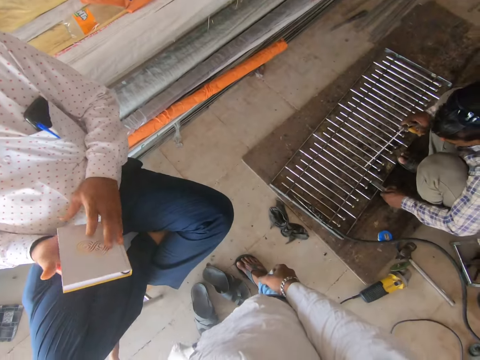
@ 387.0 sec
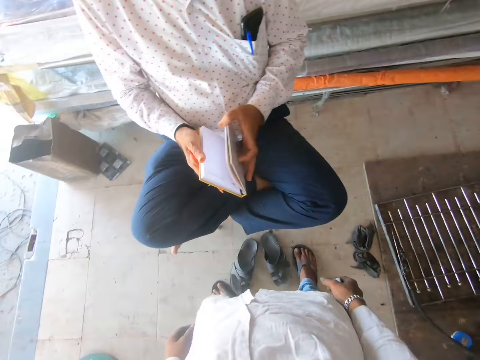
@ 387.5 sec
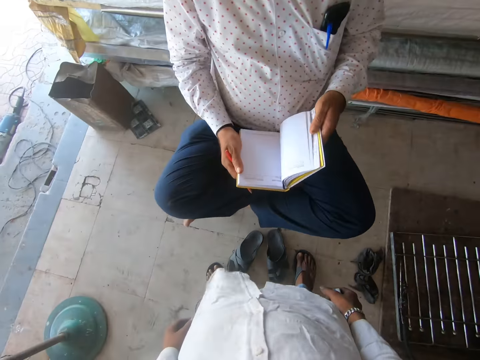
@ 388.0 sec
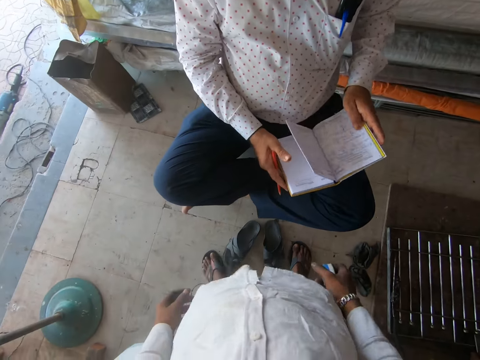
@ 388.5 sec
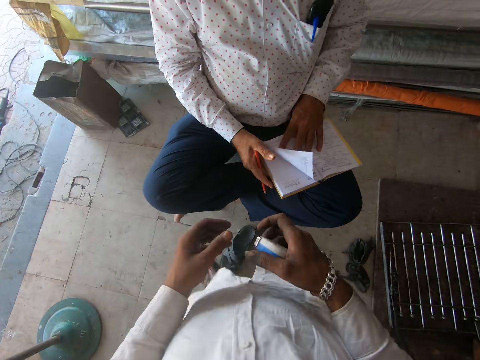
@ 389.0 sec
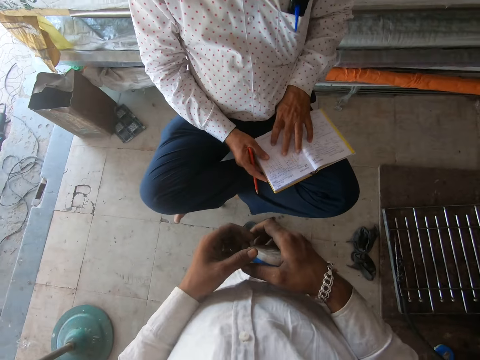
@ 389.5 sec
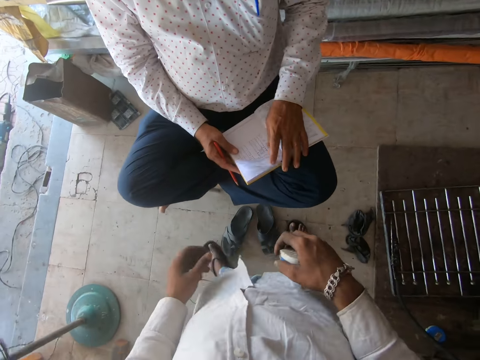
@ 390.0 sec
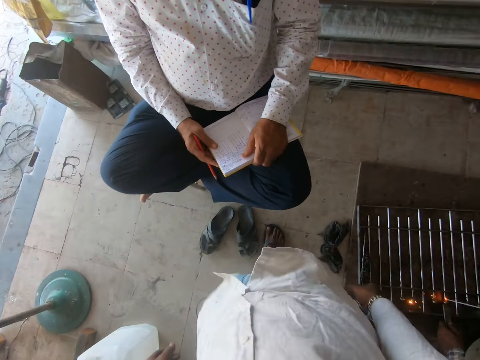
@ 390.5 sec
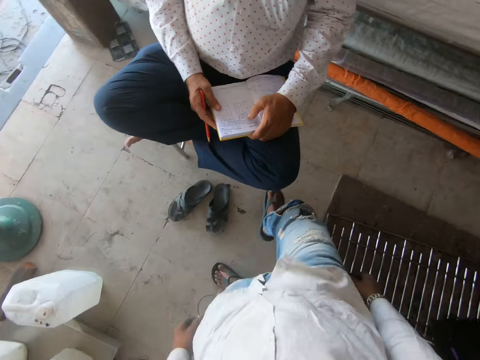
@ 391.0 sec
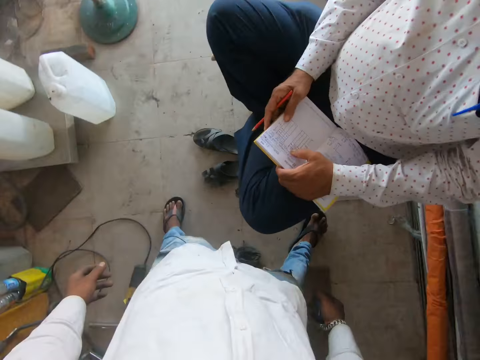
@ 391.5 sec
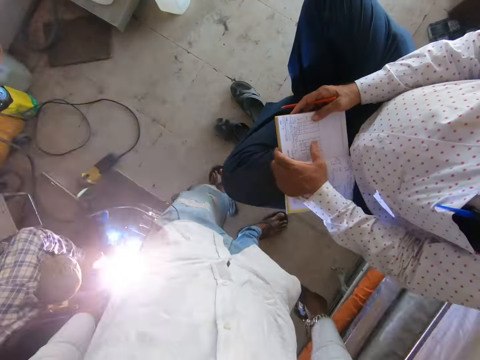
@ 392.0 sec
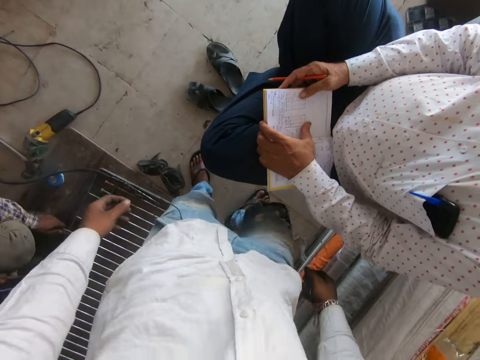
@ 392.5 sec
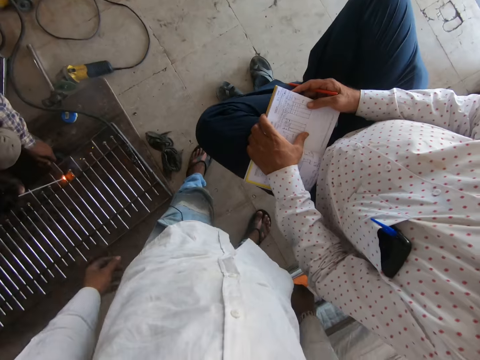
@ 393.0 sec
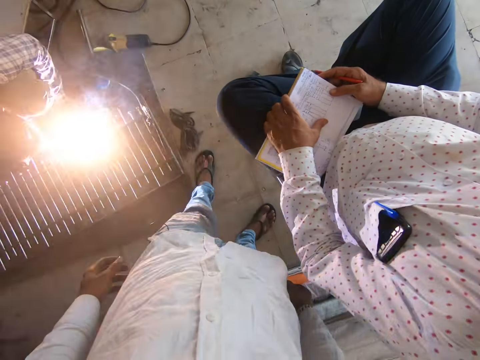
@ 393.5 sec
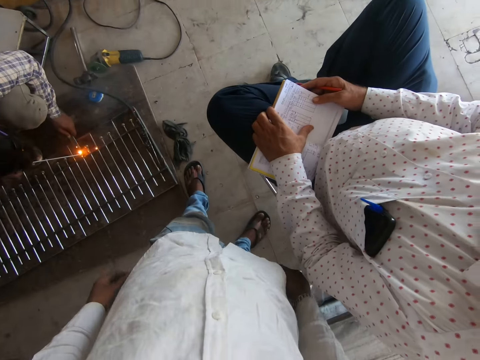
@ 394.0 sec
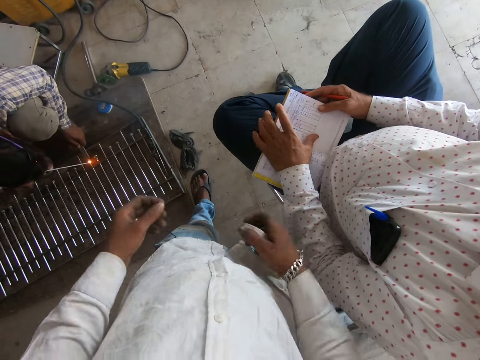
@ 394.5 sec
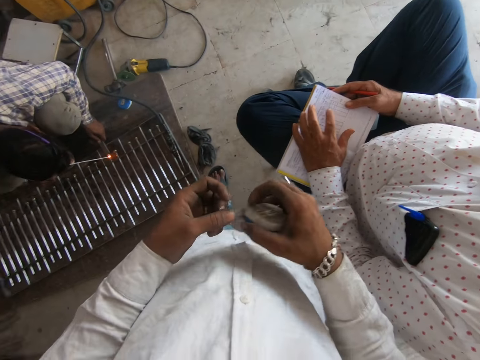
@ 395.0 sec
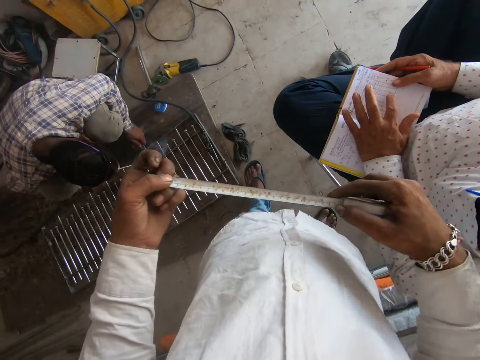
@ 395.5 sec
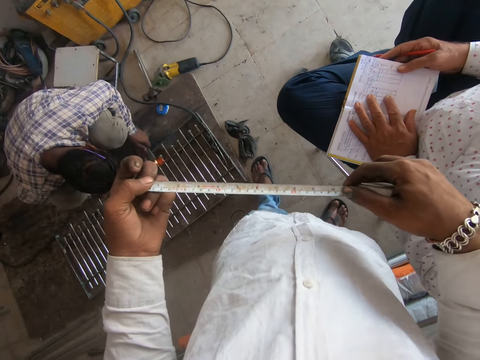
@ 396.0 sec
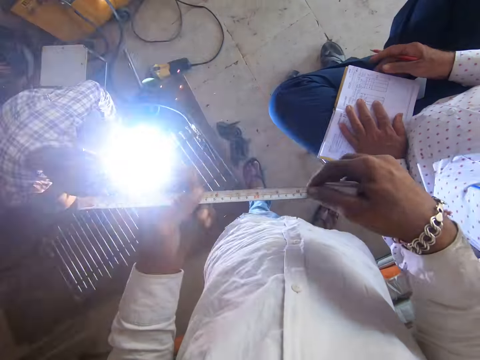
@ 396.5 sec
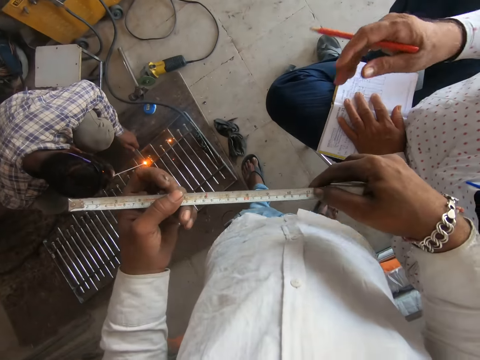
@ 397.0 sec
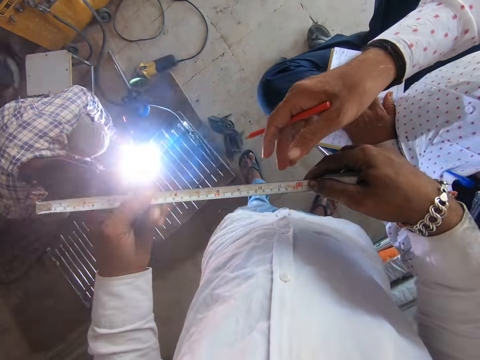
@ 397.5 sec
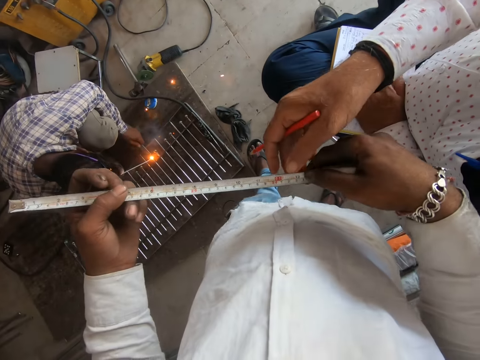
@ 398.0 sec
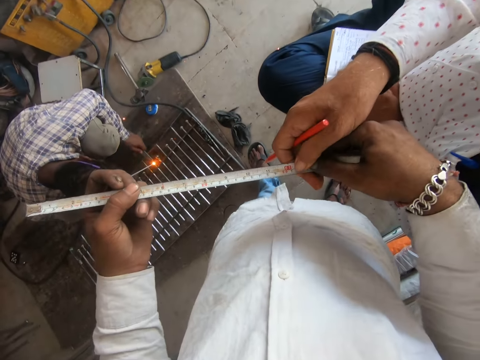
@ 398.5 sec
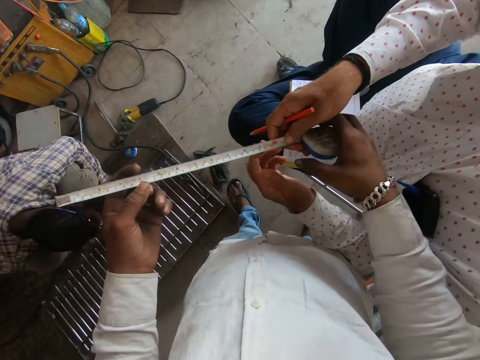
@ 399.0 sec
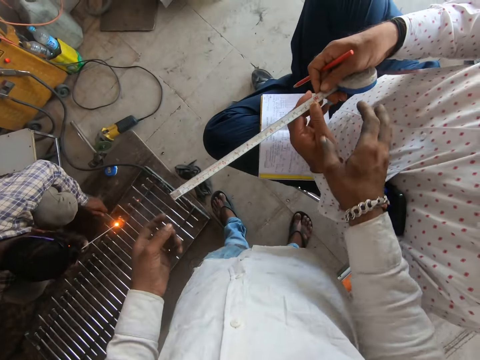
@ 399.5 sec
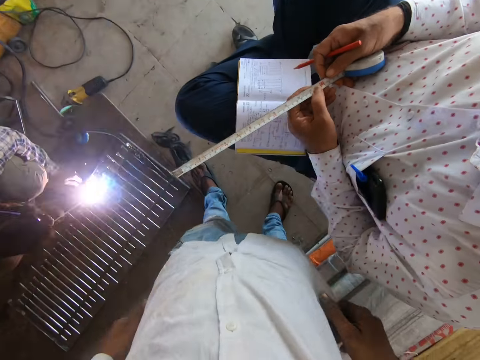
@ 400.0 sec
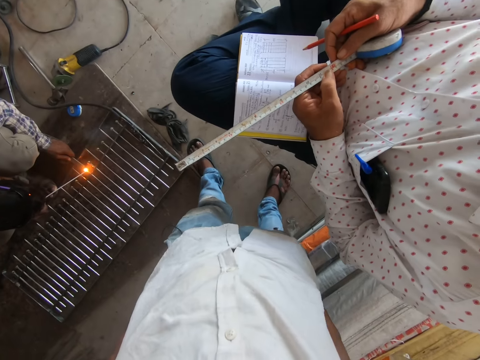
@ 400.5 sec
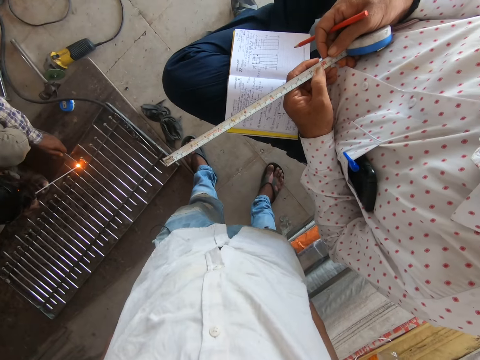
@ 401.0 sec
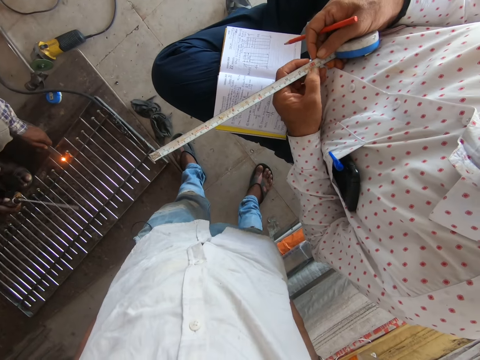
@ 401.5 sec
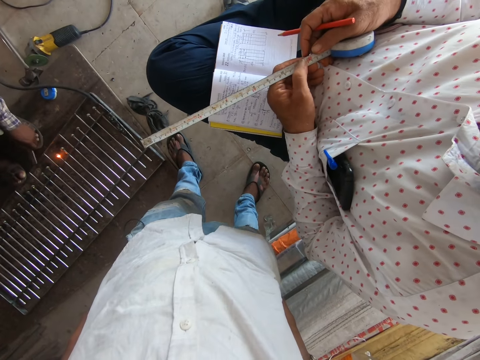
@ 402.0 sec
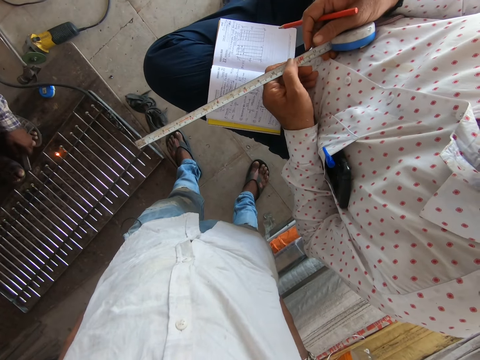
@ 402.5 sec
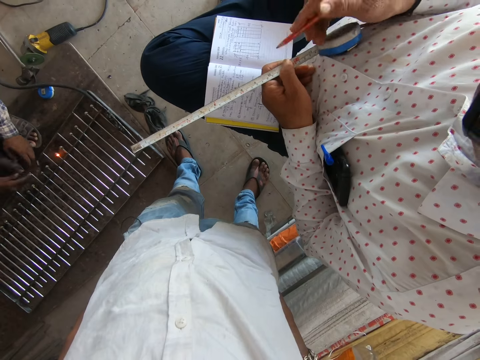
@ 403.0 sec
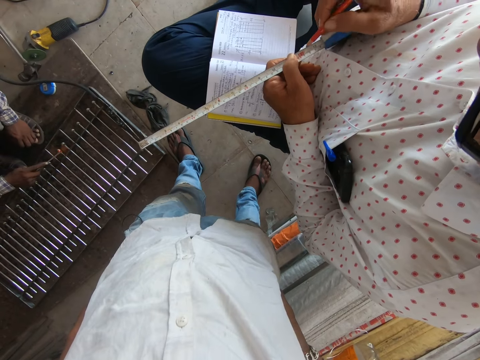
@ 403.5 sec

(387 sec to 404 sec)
A man opens the book. The camera wearer stands in front of the man. The man flips pages in the book. The camera wearer touches the tape measure in hand. They move around the workshop. Another man welds metals on the floor. The first man holds the book in hand. The camera wearer stands beside the first man. They pull the tape measure in hand. The first man touches the tape measure. The camera wearer gives the first man the tape measure. The first man takes the tape measure from the camera wearer. He holds the tape measure in hand.

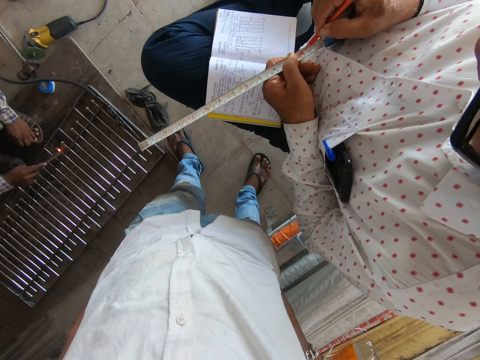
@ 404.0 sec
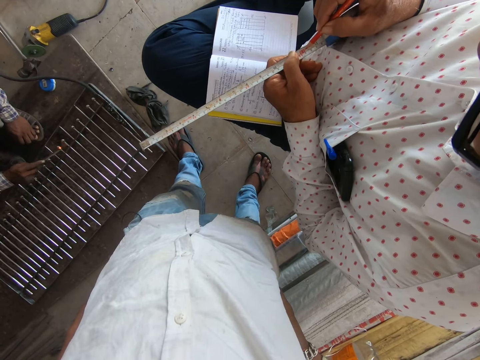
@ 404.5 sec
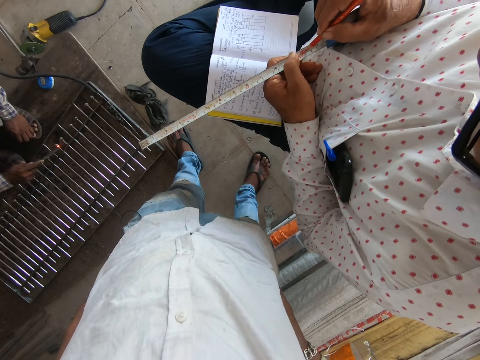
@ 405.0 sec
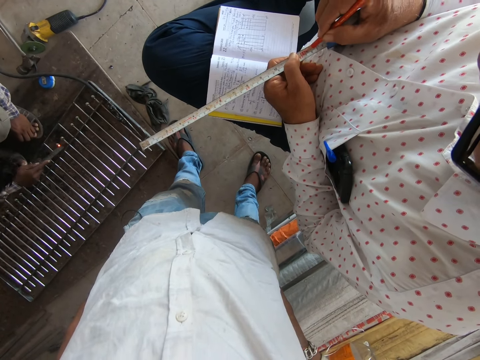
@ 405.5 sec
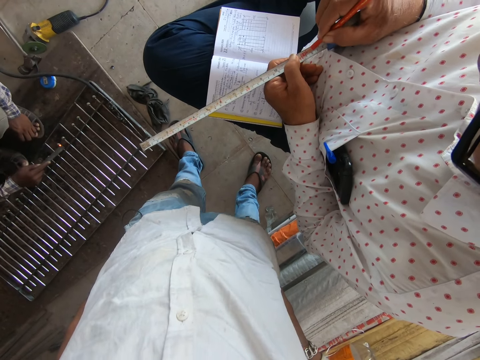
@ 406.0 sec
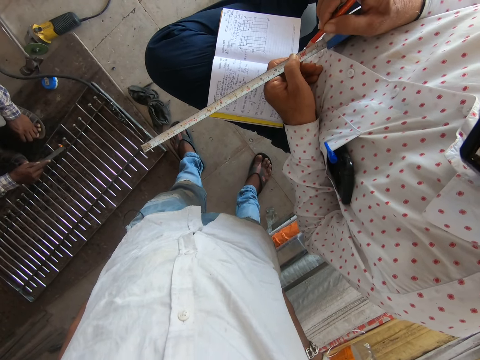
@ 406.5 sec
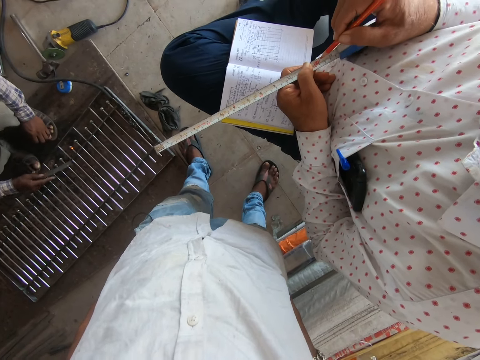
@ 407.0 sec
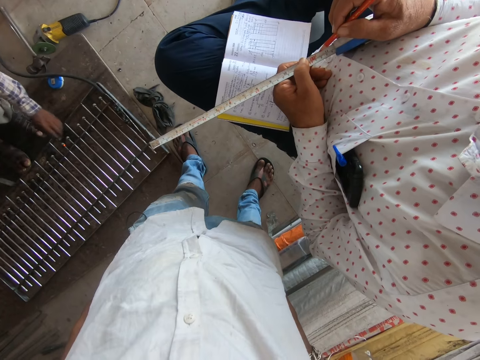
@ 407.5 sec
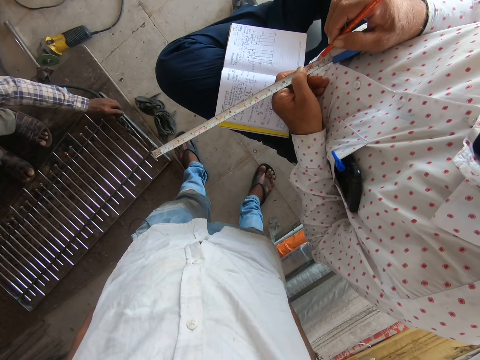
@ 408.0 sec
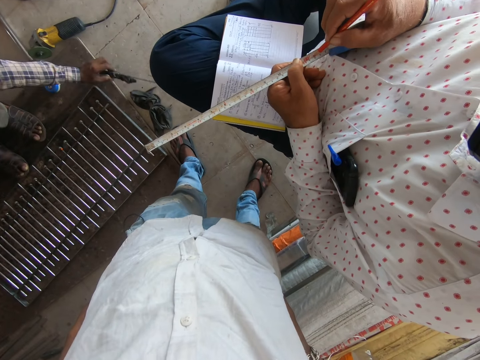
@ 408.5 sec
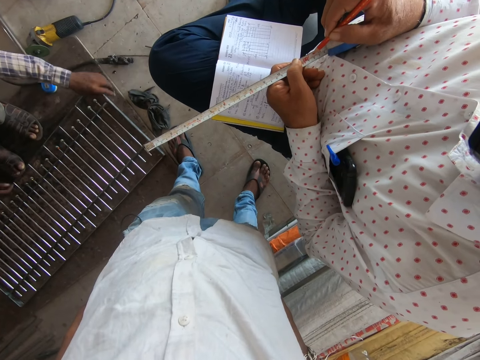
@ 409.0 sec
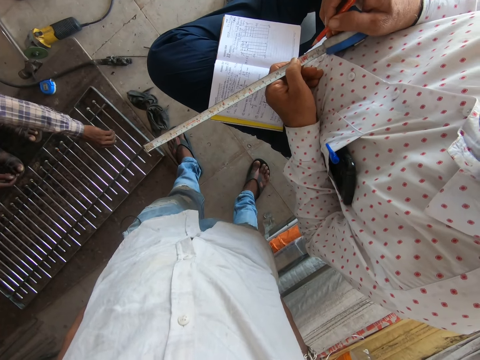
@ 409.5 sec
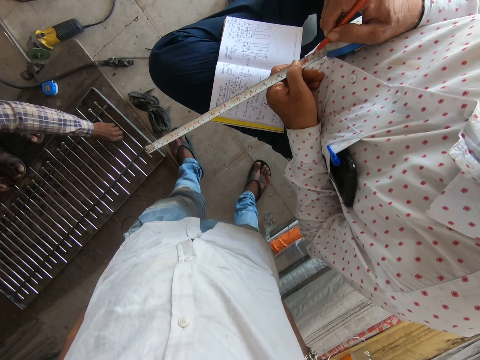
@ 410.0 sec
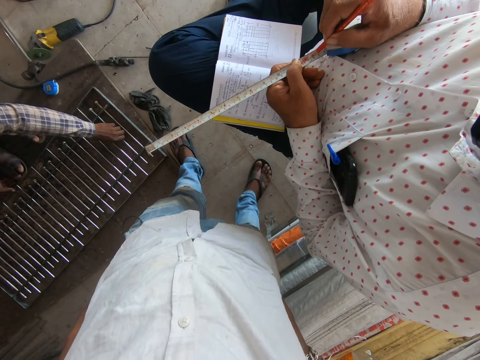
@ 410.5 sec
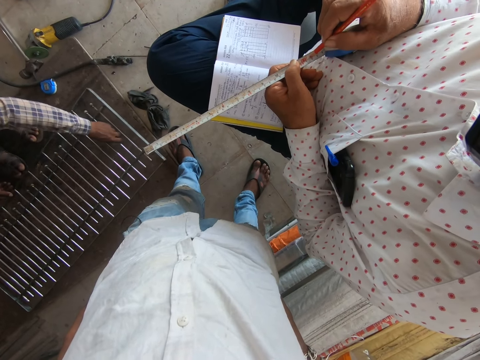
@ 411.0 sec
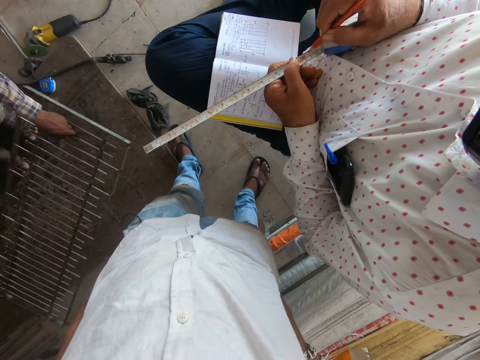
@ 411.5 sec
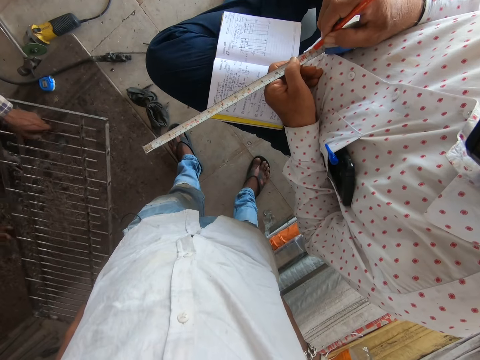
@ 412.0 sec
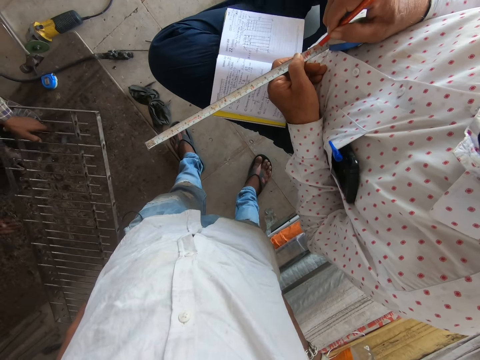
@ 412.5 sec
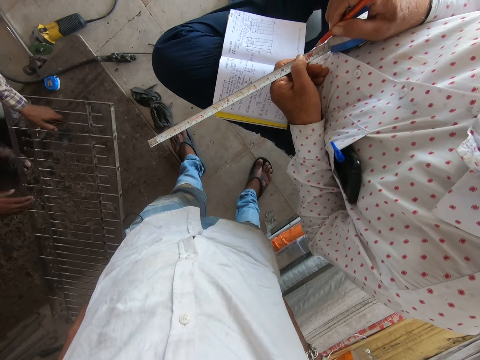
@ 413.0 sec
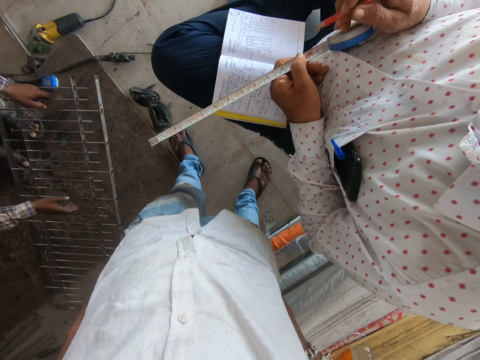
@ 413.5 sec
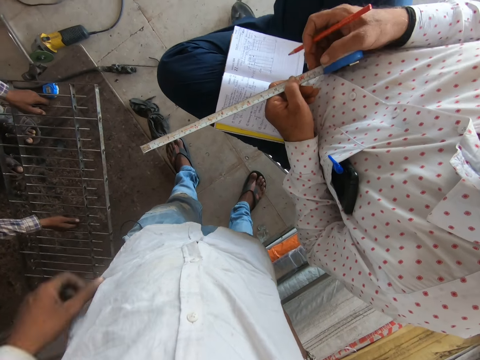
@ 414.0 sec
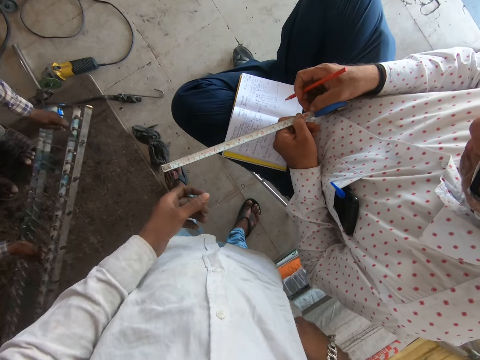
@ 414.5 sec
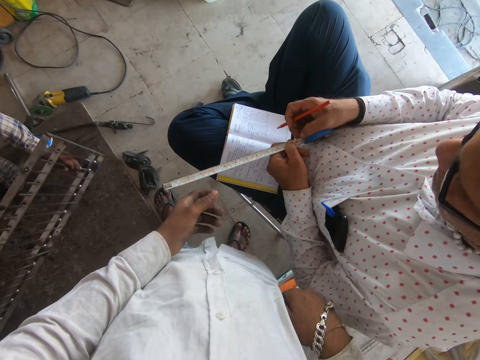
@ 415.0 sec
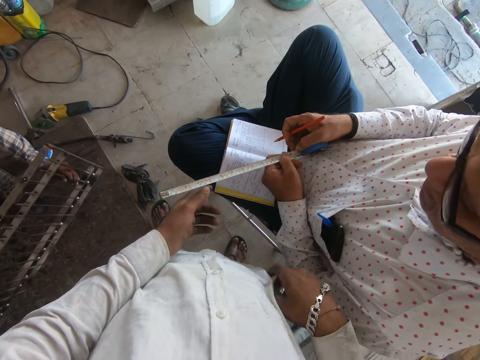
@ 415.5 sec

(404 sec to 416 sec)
A man marks a point on the tape measure with a pencil. Another man taps the railing on the floor with a metal. The other man moves the welding machine on the floor. The camera wearer lifts the rails from the floor. The first man speaks to the camera wearer.
